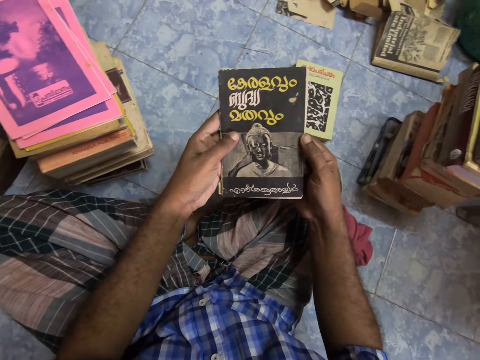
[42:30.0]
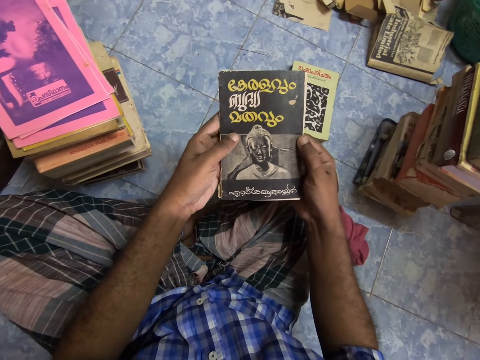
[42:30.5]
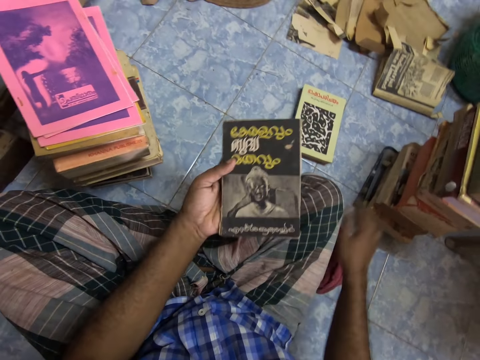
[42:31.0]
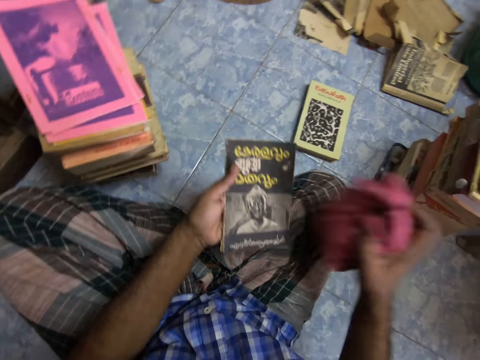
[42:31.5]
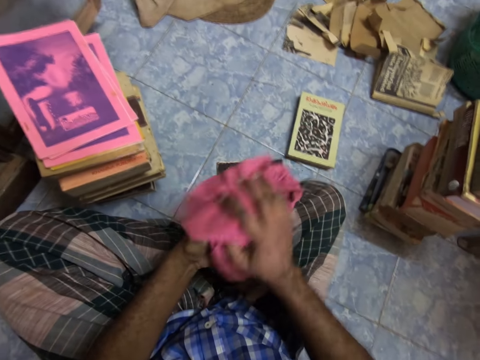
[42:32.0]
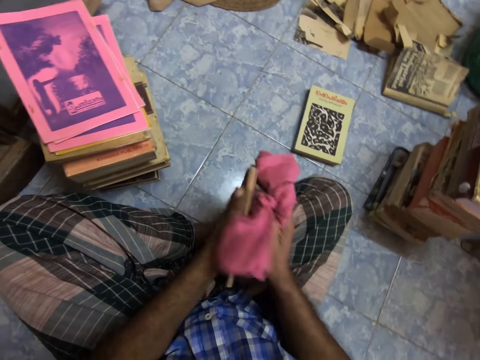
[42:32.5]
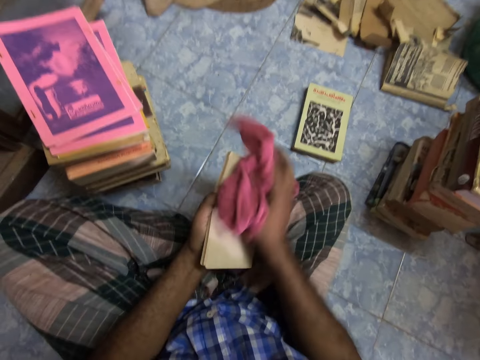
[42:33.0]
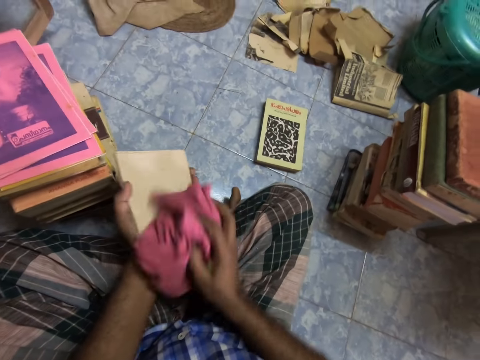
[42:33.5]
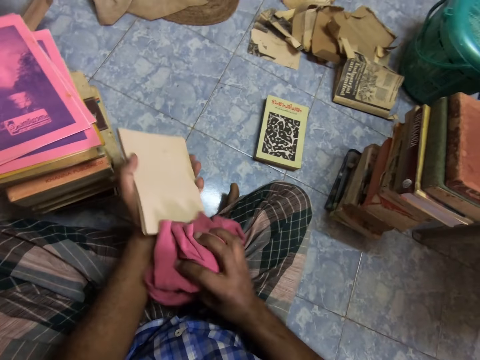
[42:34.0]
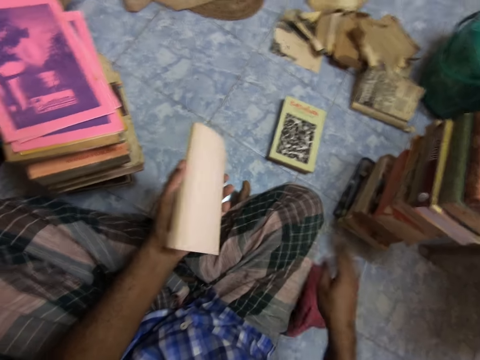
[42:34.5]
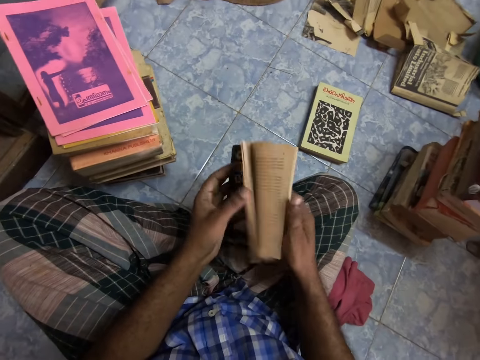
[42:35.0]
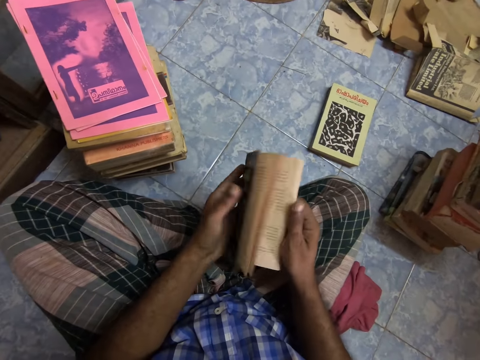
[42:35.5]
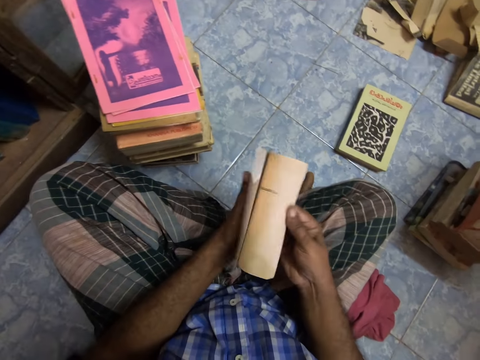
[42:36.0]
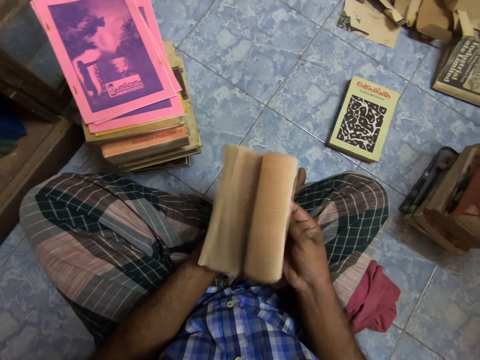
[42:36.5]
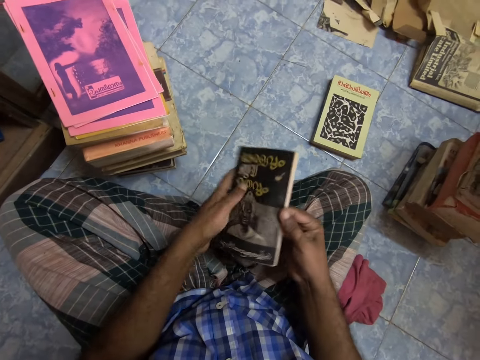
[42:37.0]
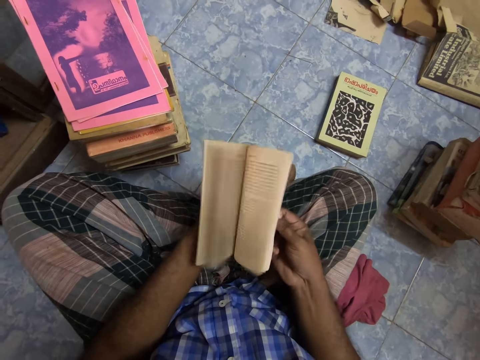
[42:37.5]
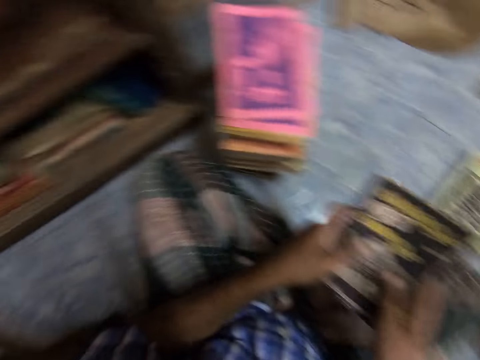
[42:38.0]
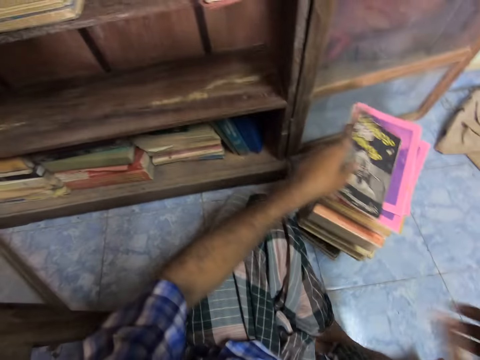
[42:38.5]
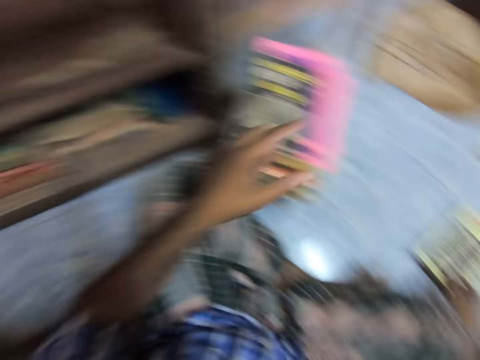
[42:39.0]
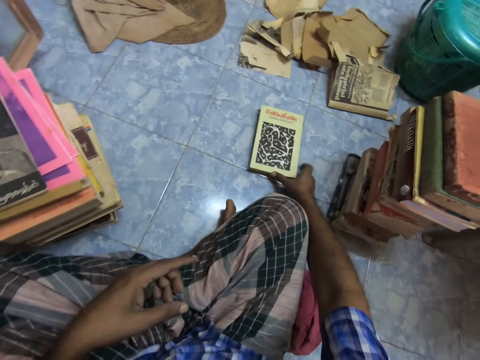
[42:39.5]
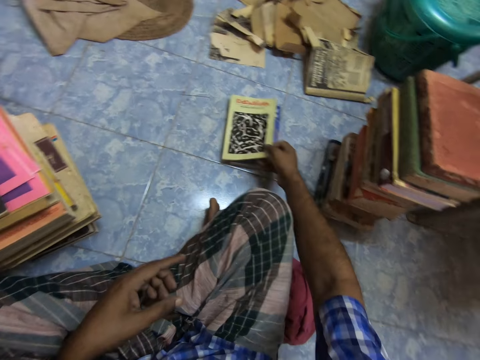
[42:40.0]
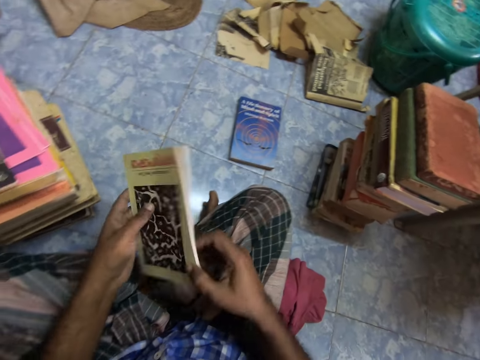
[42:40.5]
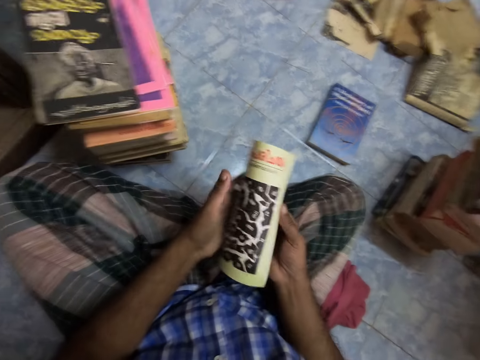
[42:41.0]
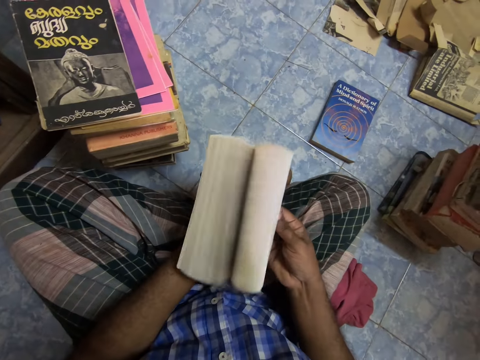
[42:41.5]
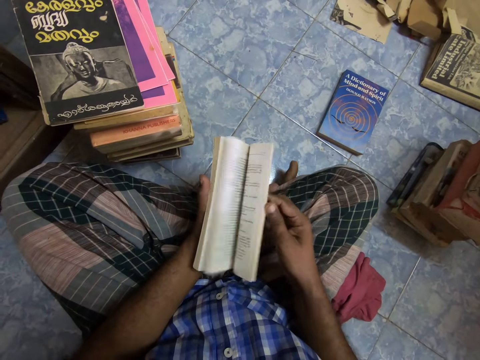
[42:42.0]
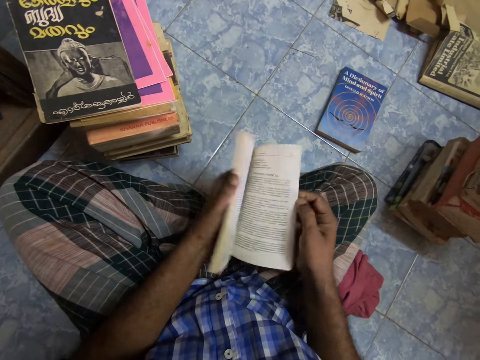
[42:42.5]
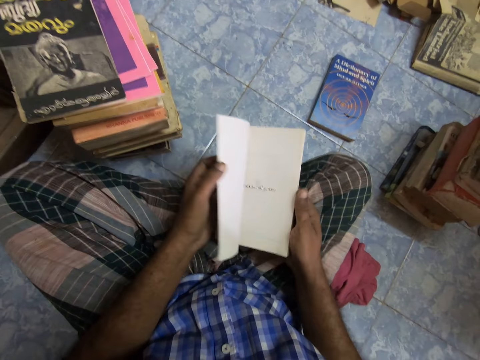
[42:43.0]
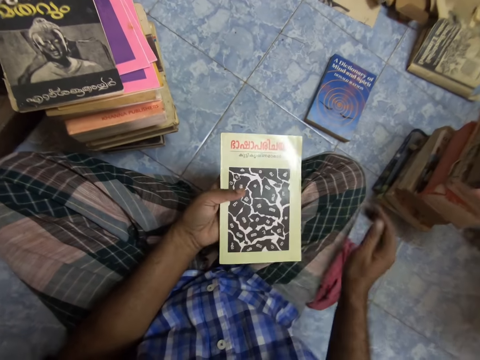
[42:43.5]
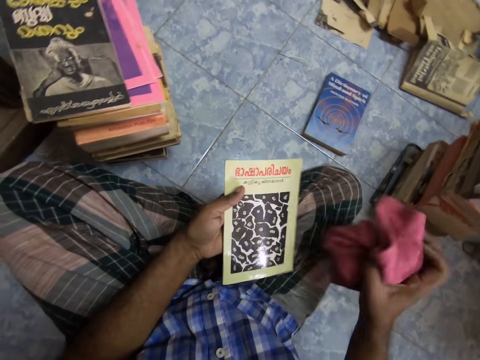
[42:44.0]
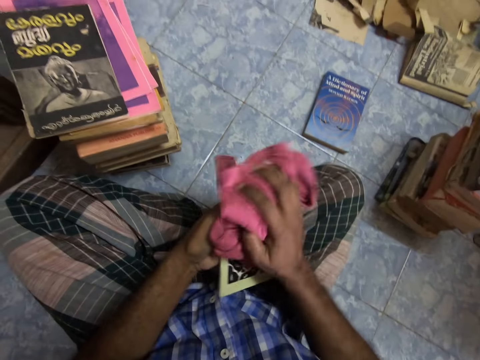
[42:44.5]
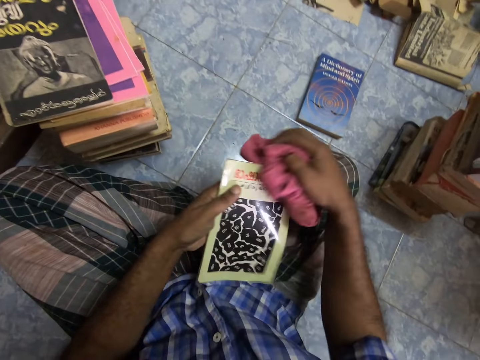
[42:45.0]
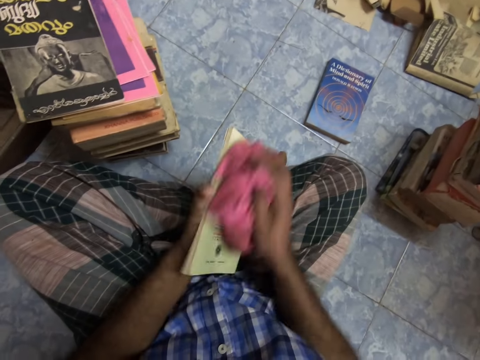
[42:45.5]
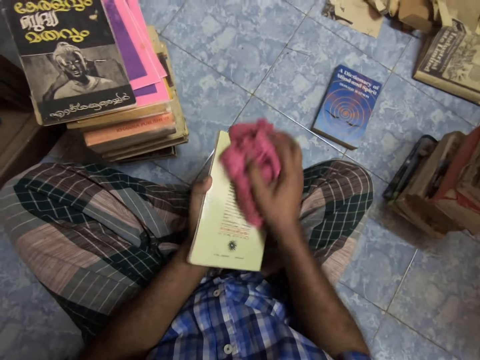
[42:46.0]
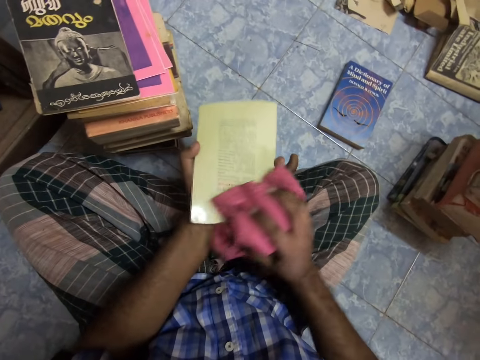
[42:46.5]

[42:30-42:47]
The camera wearer picks up the cloth, wipes the book, drops the cloth, flips the book pages and holds the book. They place the book on the stack, pick up the book, hold the book and flip the book pages. They pick up the cloth and wipe the book.

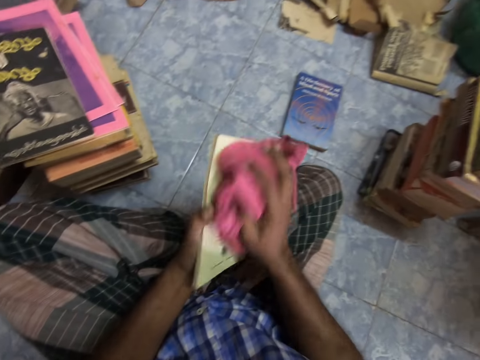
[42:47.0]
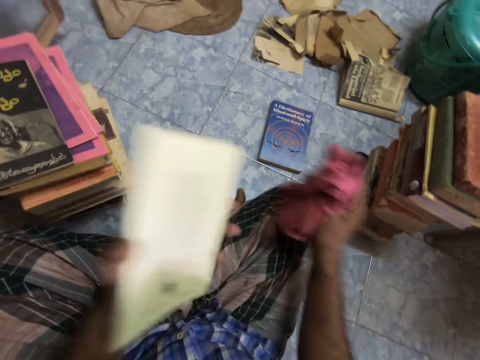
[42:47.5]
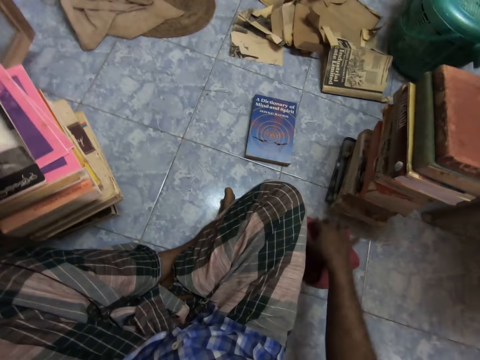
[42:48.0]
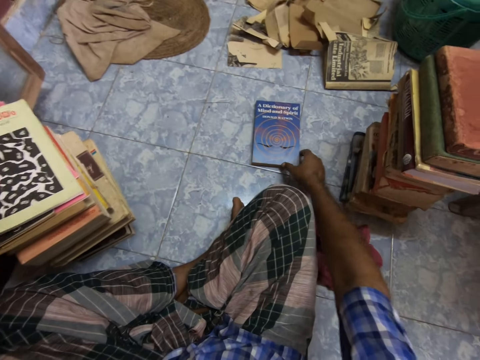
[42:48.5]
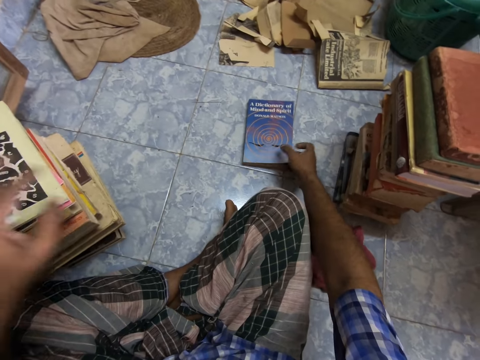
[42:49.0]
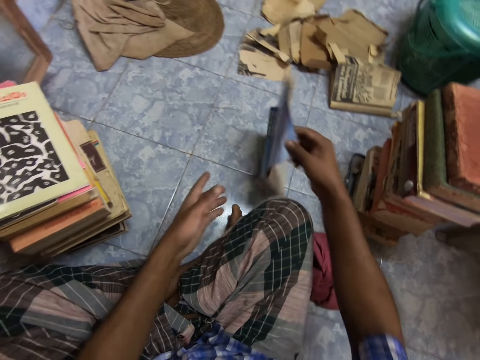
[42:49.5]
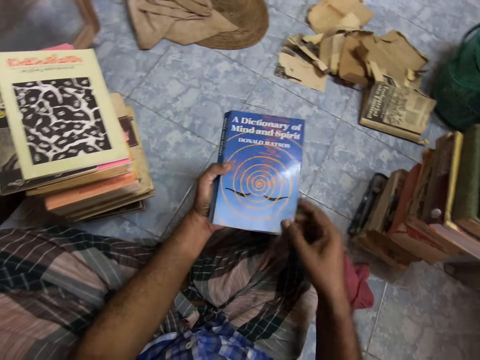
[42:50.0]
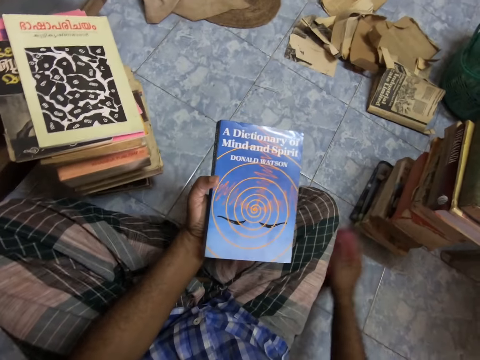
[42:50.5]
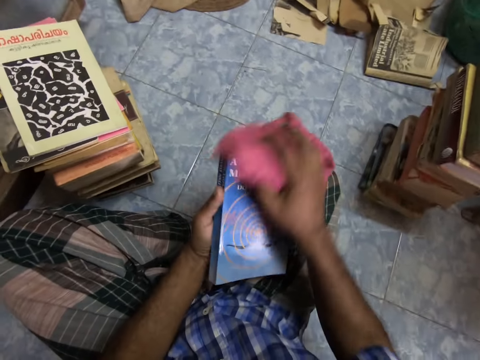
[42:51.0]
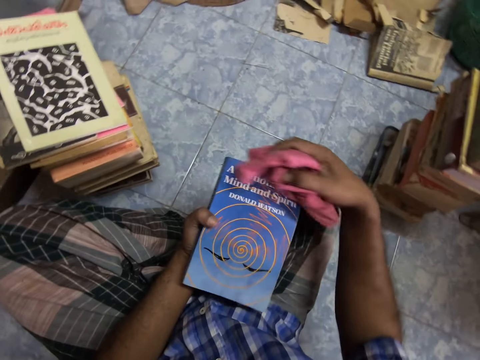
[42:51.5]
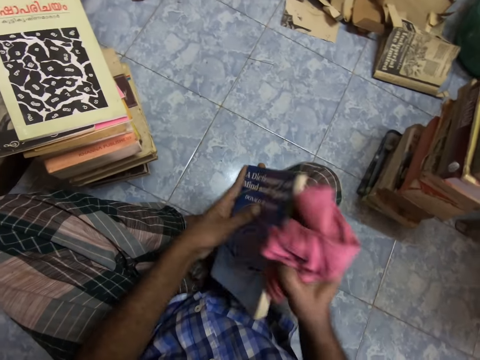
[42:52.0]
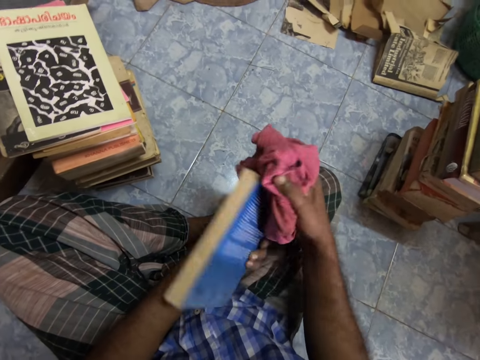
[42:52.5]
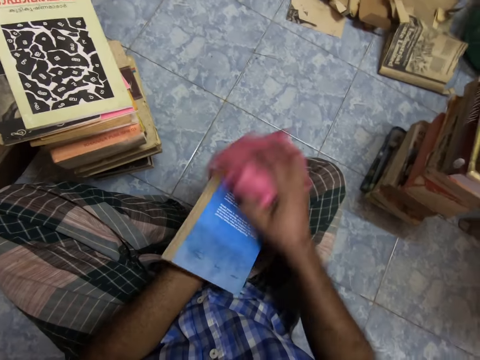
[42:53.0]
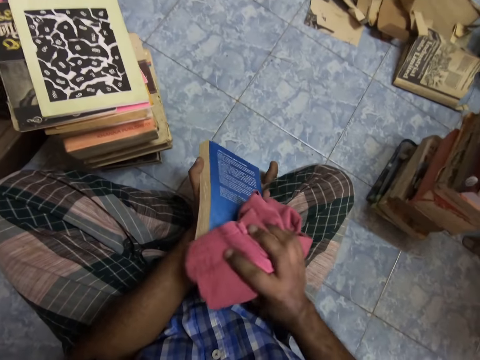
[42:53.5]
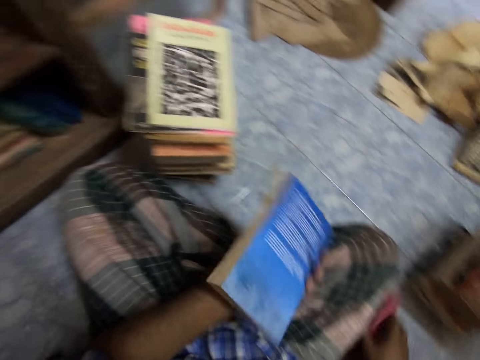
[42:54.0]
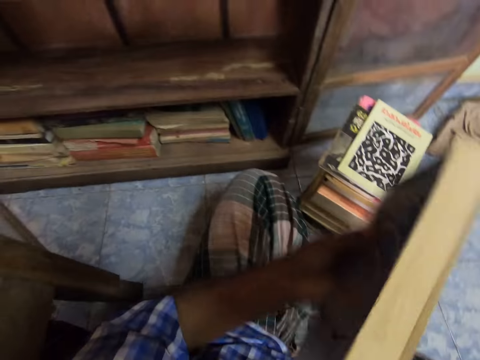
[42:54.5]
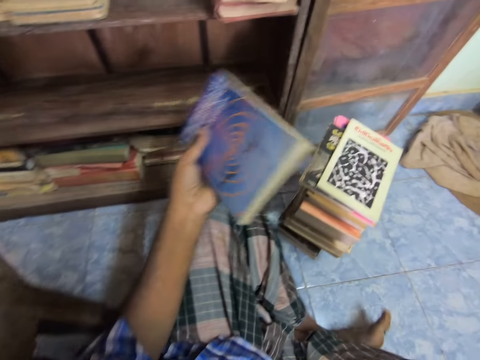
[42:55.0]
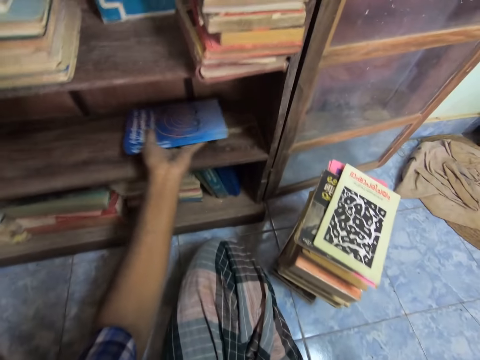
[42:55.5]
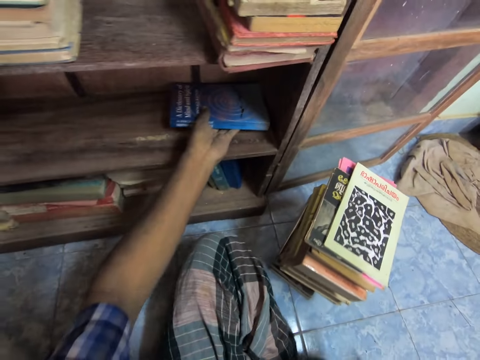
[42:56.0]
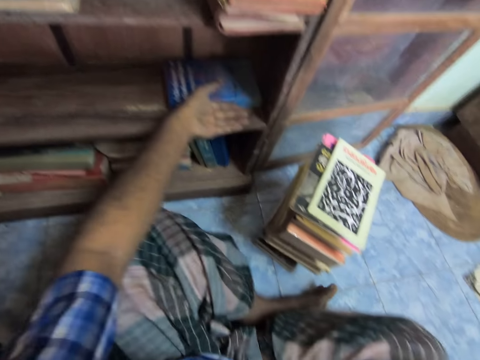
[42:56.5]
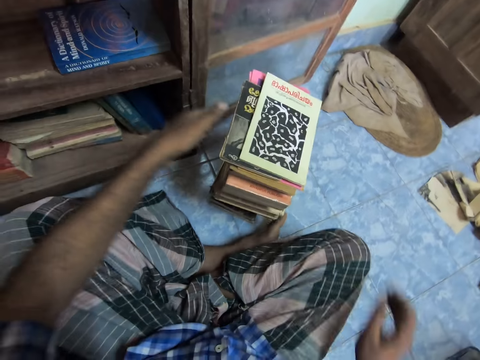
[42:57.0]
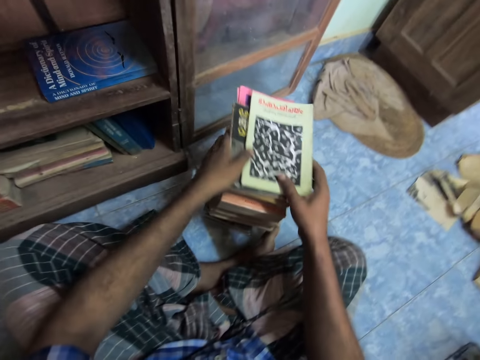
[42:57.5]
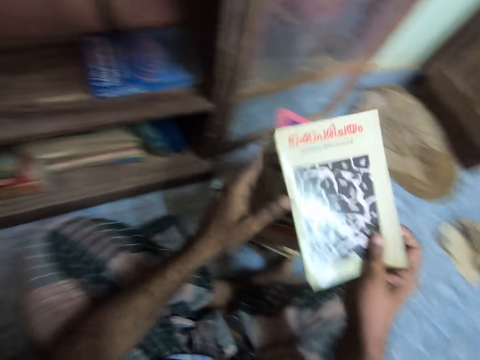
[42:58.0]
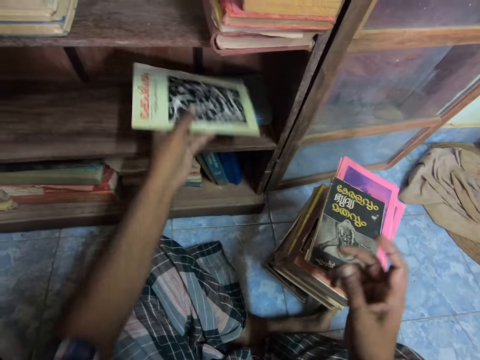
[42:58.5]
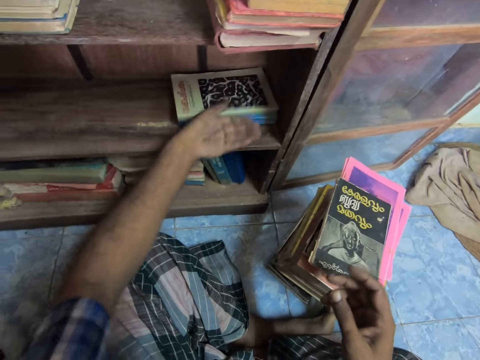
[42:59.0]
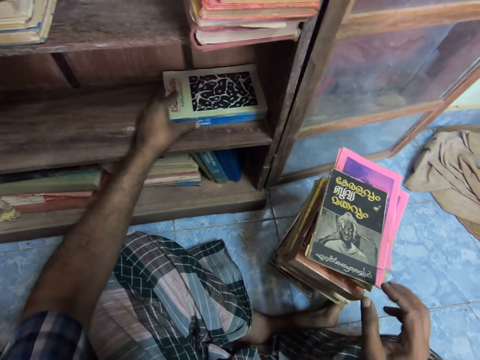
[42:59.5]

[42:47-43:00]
The camera wearer drops the cloth, places the book on the stack, picks up the book and holds the book. They hold the book again. They pick up the cloth, wipe the book, drop the cloth and place the book in the shelf. They pick up the book, hold the book, arrange the books in the shelf and drop the book.
